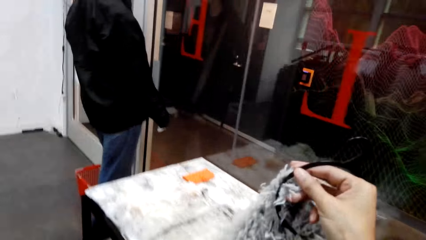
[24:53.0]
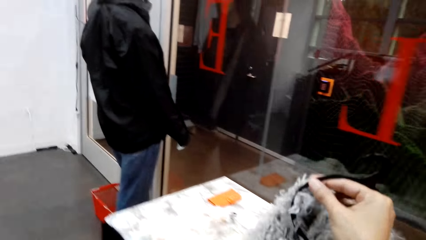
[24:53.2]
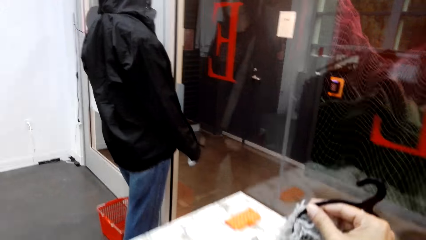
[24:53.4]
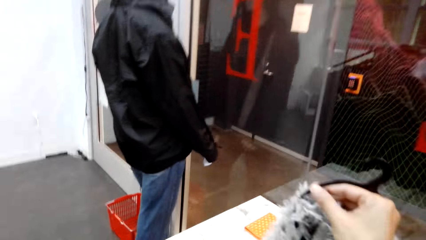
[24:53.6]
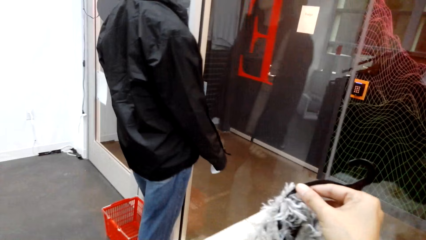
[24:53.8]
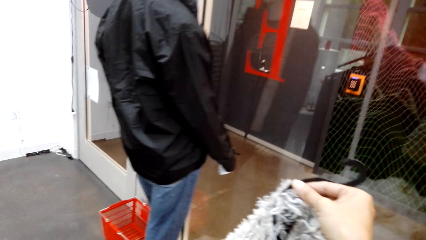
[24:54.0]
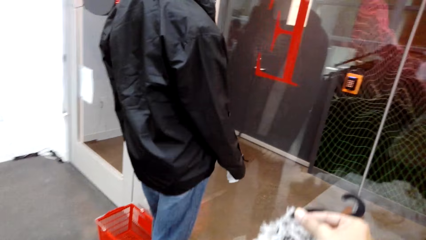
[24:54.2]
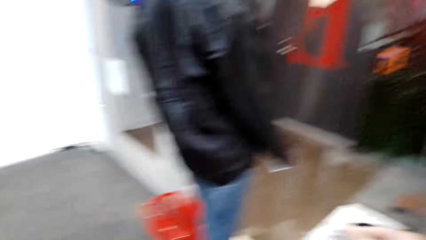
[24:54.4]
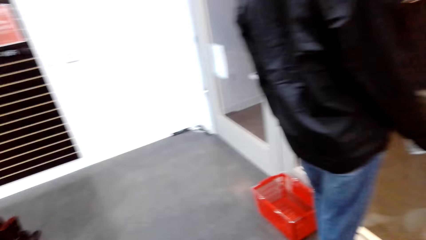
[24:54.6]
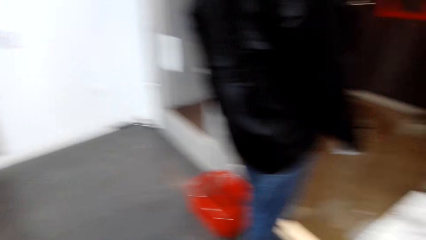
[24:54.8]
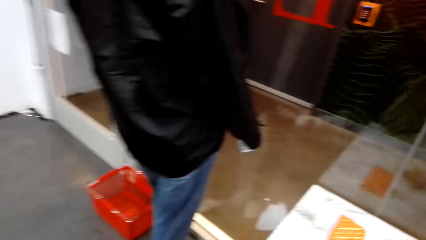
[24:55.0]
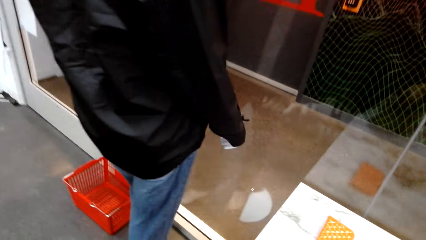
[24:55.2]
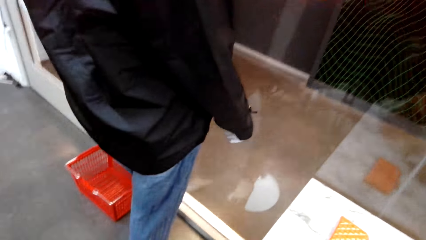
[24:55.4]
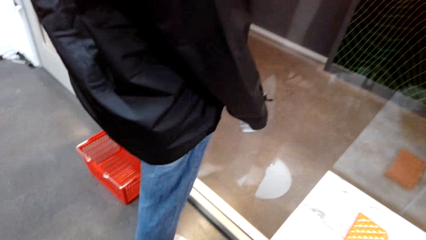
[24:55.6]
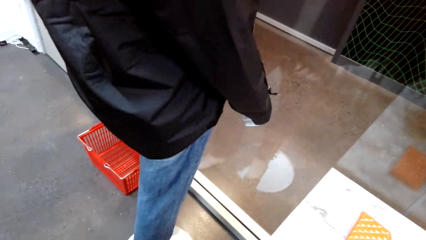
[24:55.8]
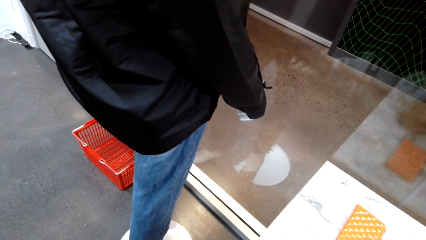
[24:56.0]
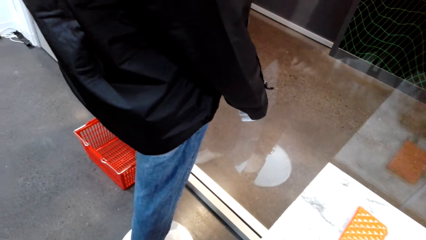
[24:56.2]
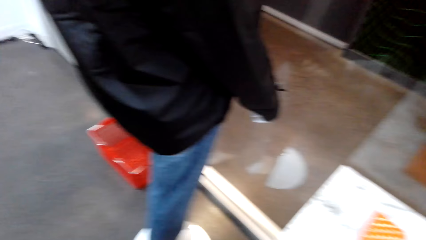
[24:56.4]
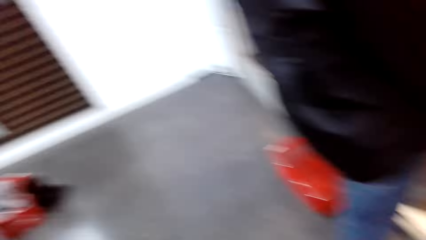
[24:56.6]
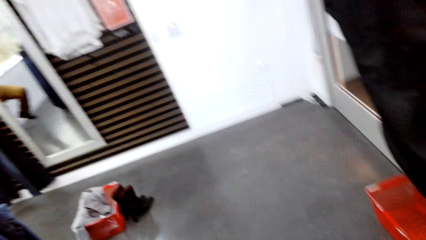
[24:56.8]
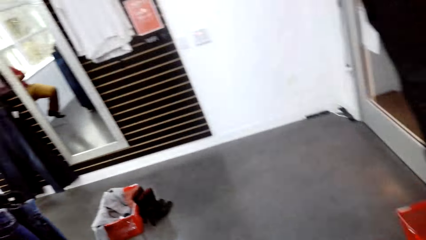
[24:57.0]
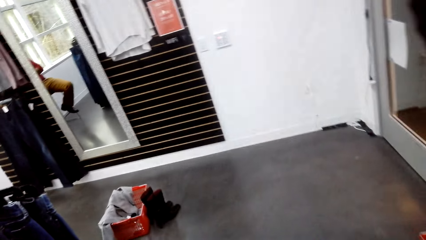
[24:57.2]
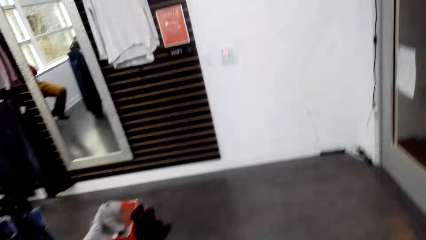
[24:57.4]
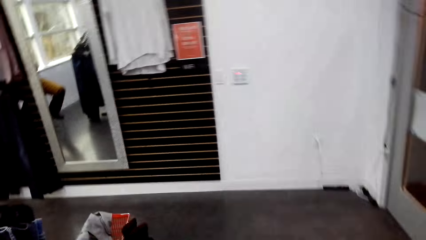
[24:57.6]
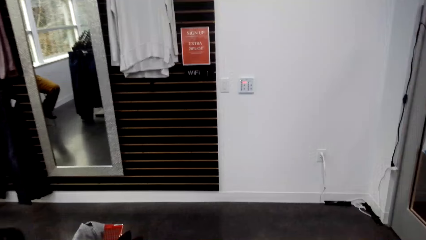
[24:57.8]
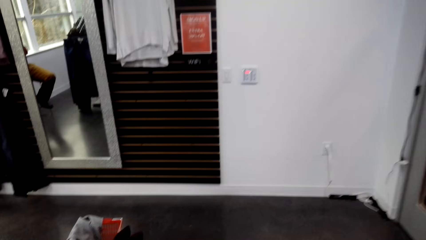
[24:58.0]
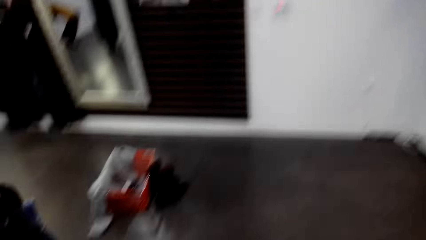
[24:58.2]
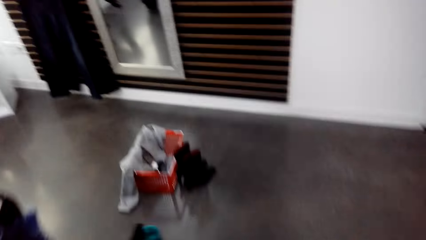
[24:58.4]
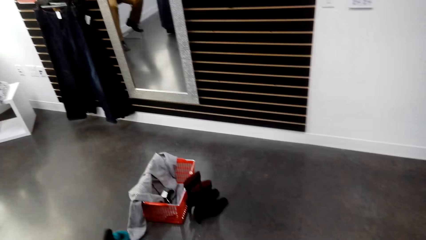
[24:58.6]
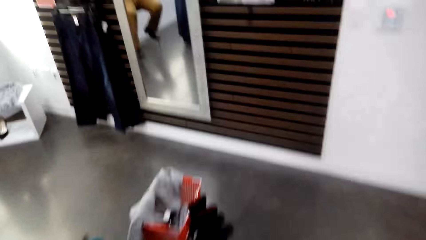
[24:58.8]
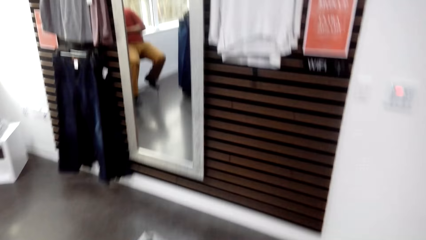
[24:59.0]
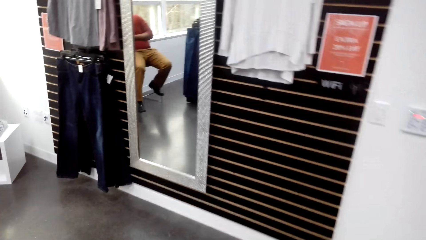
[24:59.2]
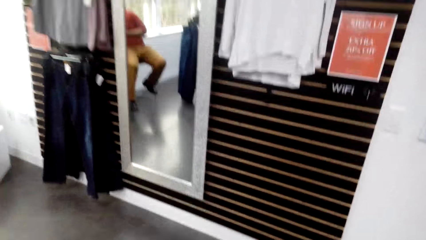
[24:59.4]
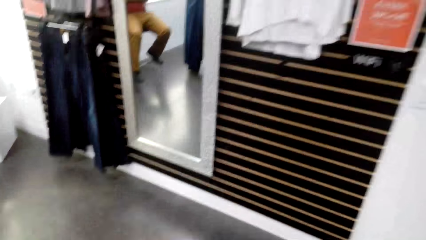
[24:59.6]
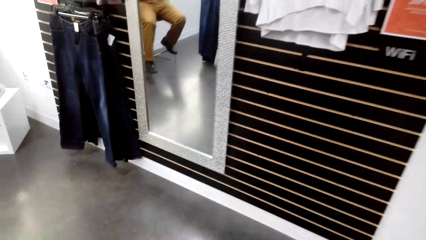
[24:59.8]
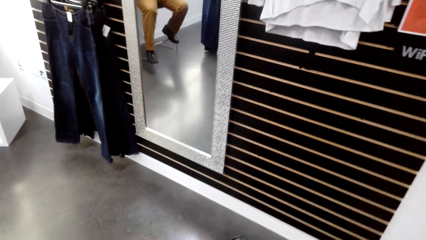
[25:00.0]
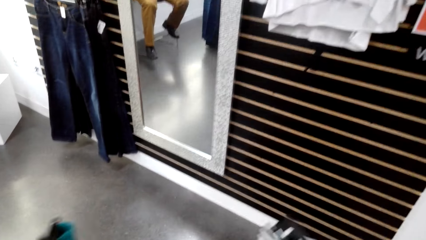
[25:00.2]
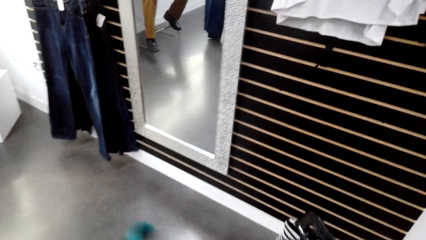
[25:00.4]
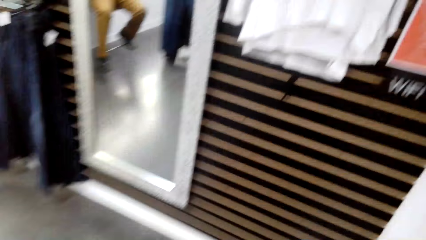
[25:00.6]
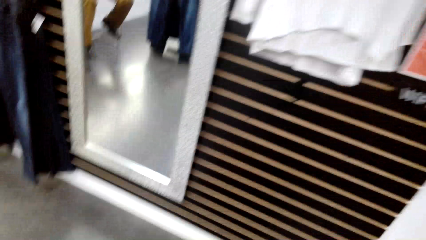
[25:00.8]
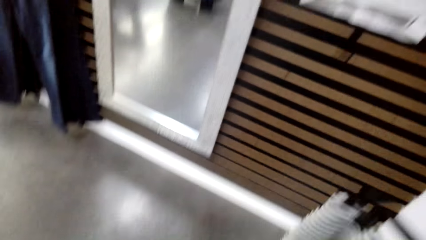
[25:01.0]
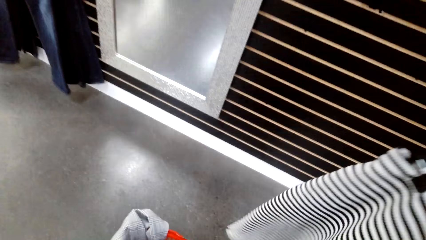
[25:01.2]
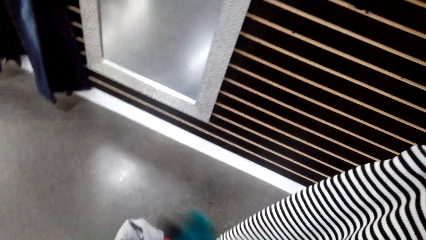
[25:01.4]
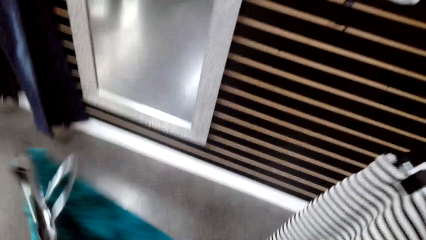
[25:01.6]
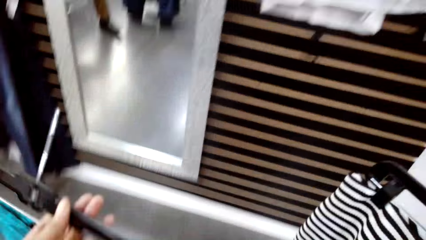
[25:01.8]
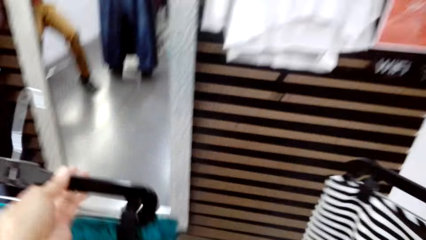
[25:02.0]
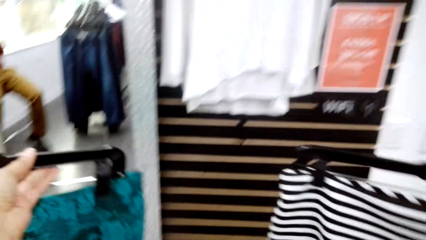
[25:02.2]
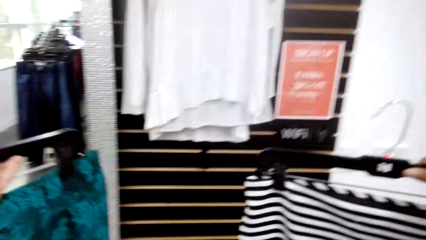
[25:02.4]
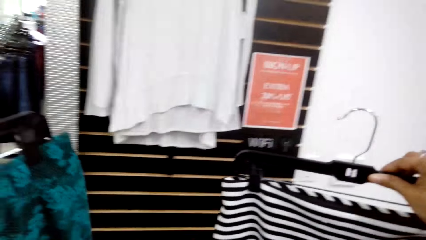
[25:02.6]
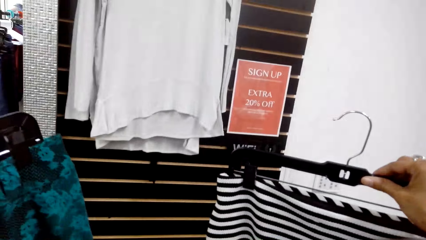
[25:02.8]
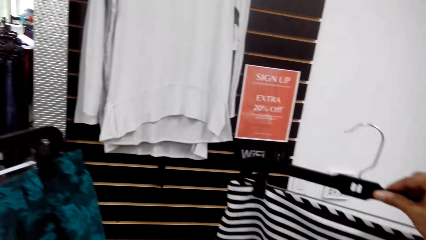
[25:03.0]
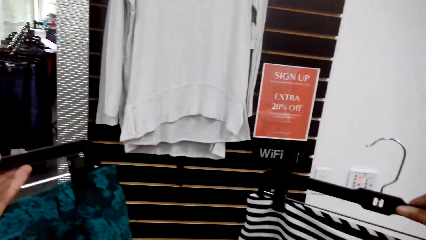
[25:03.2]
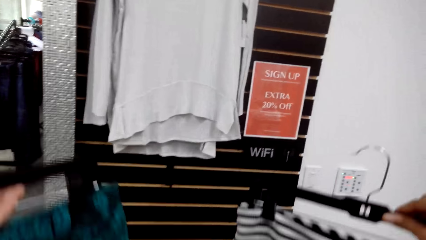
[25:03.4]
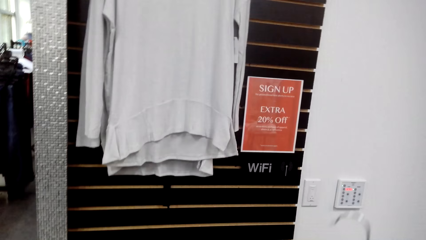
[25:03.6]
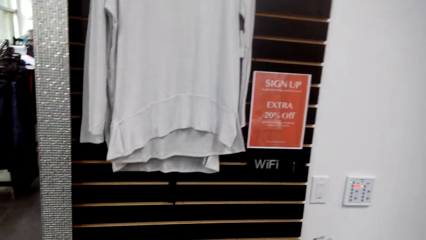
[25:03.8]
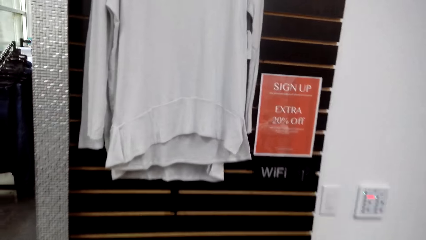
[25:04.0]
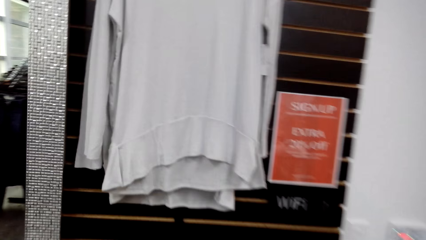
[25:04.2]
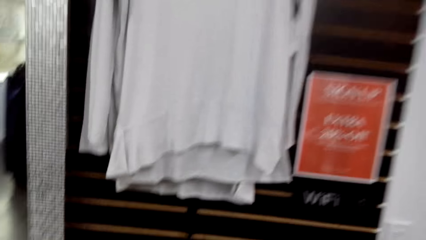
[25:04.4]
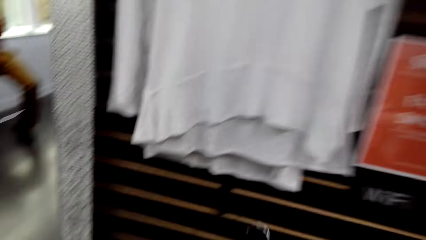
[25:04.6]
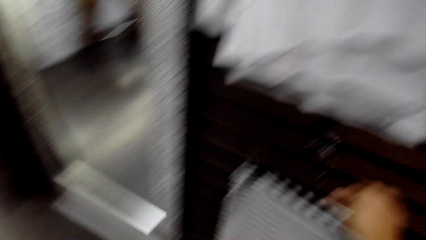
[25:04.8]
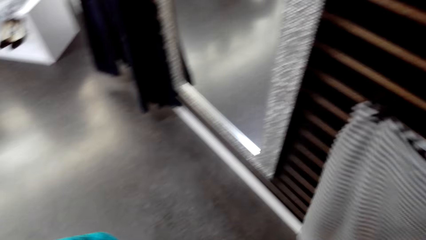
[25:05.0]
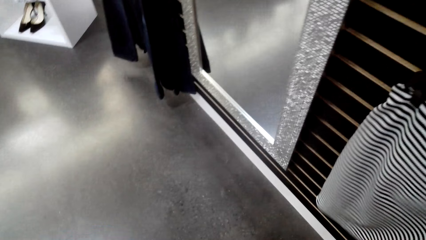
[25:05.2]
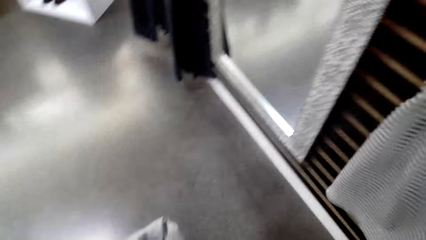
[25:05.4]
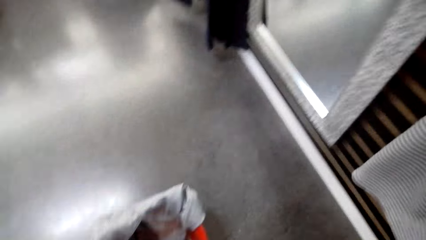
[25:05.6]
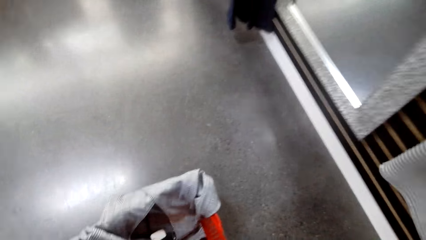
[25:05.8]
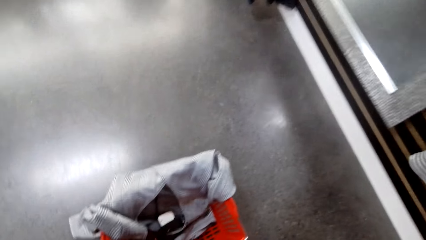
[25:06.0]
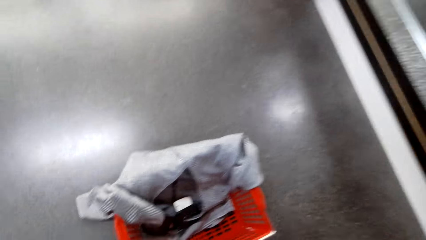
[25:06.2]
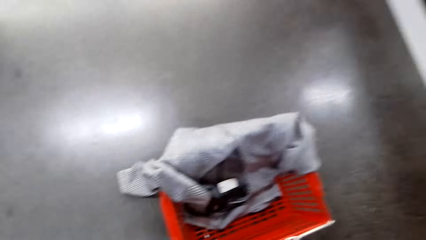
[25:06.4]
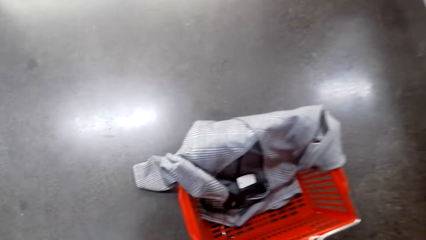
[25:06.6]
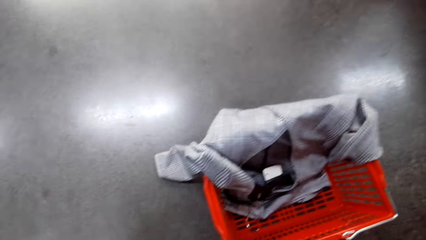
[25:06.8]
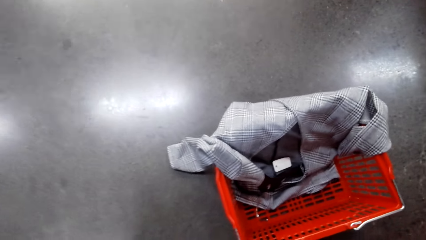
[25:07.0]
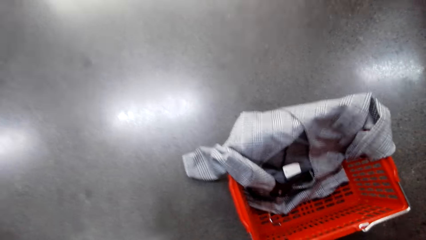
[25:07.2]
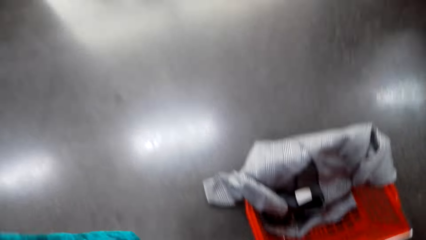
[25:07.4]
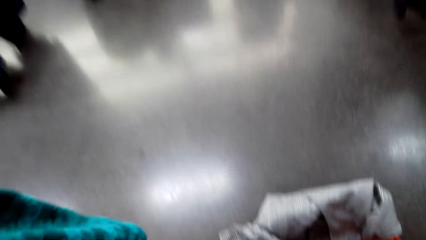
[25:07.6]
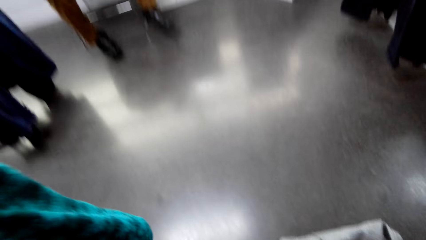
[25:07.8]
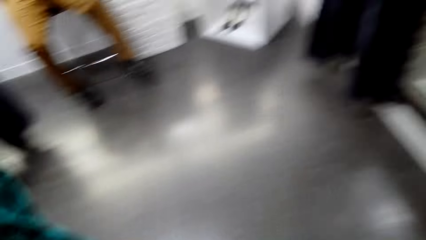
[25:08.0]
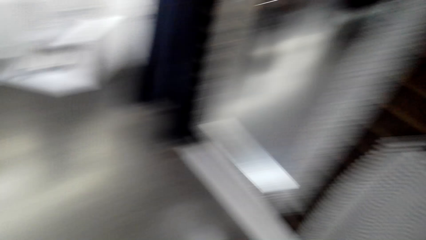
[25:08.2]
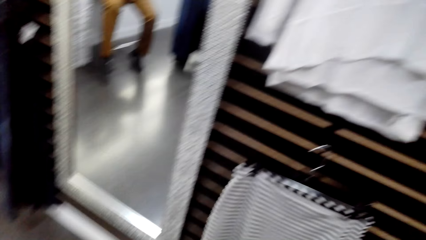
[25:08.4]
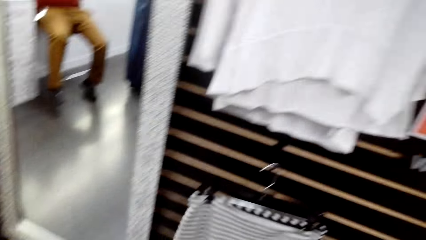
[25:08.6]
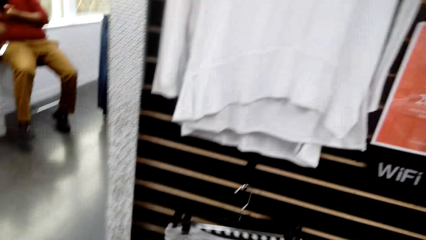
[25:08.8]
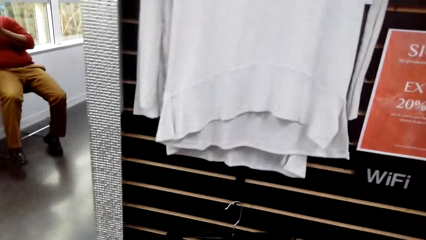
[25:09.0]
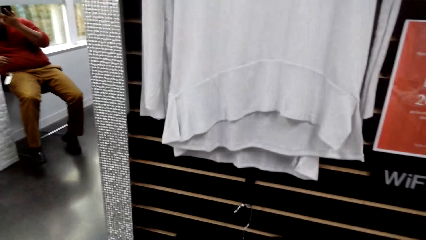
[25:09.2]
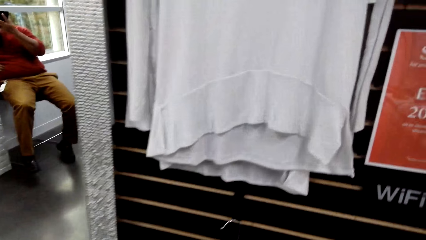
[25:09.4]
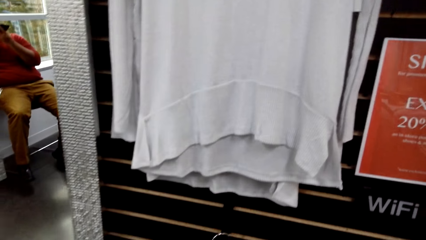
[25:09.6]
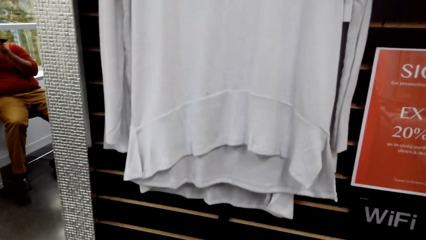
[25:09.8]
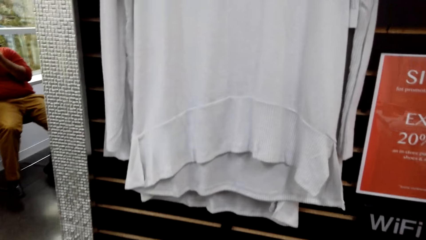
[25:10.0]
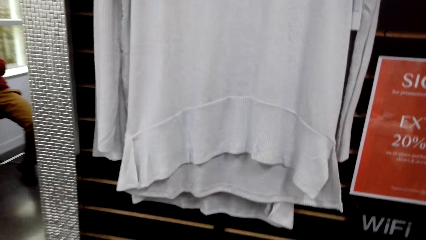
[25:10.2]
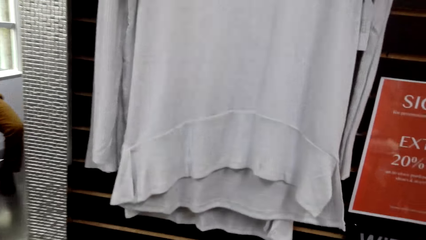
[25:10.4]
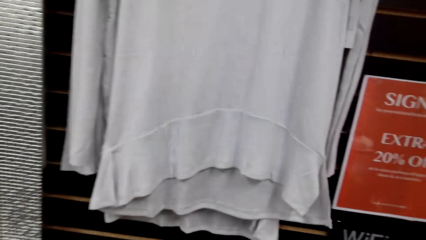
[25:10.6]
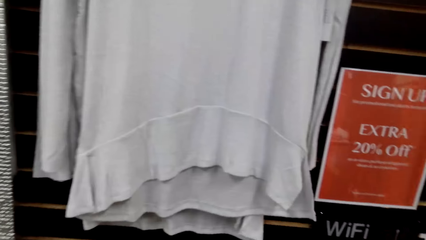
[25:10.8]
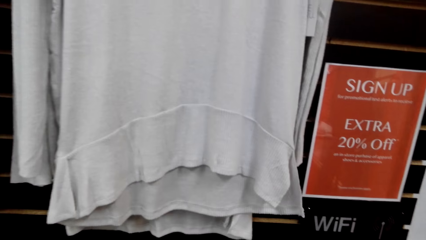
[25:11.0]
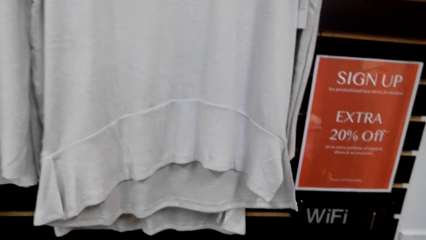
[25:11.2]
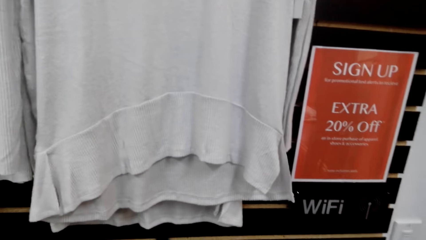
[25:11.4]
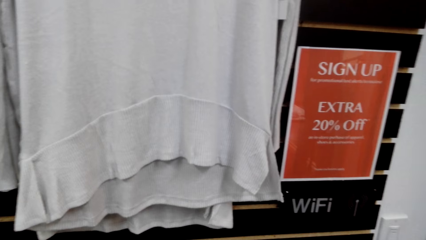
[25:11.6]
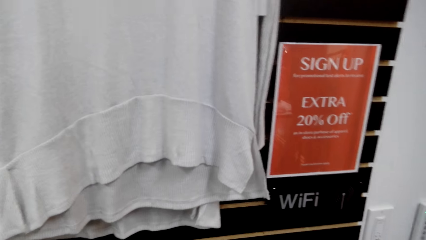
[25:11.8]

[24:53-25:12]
The camera wearer puts clothes on the shelf. She carries the cloth up. She holds clothes. She checks the two clothes in her hands. She puts the clothes on a hanger.
